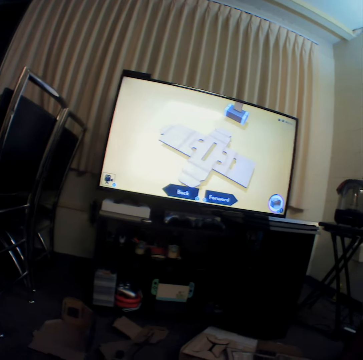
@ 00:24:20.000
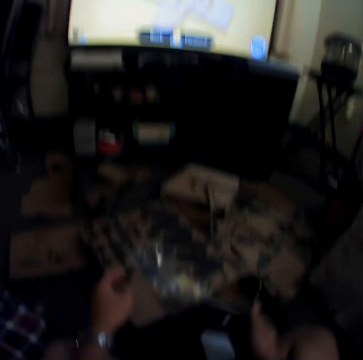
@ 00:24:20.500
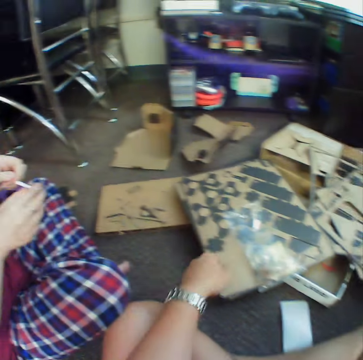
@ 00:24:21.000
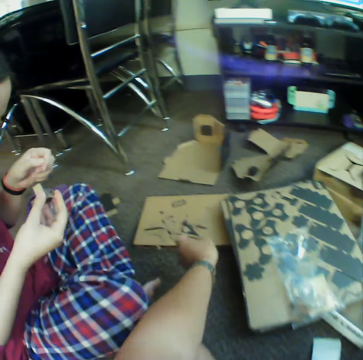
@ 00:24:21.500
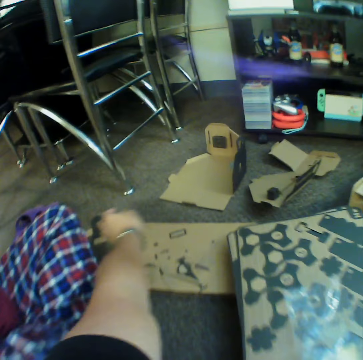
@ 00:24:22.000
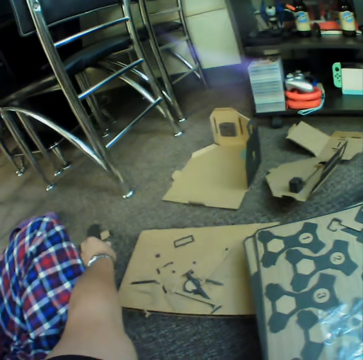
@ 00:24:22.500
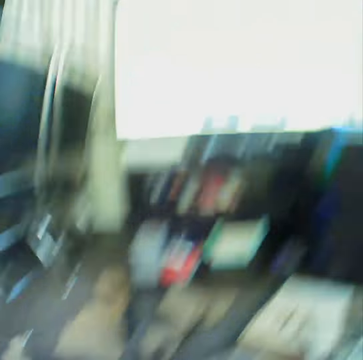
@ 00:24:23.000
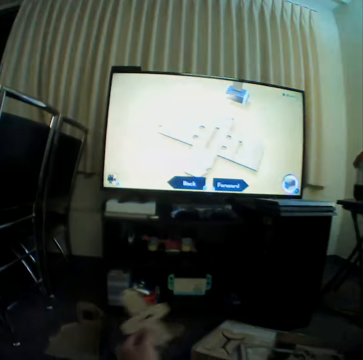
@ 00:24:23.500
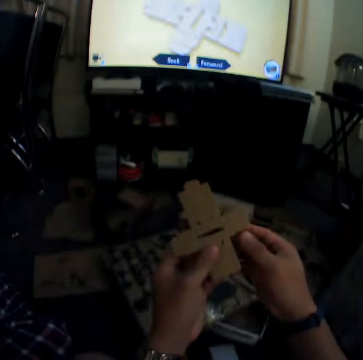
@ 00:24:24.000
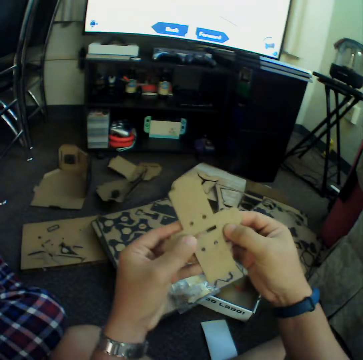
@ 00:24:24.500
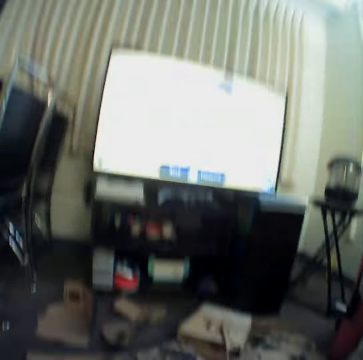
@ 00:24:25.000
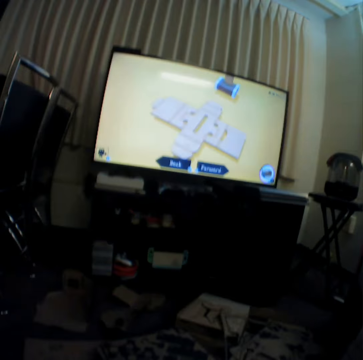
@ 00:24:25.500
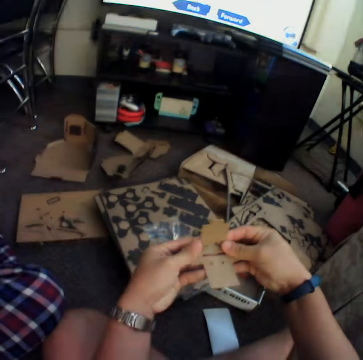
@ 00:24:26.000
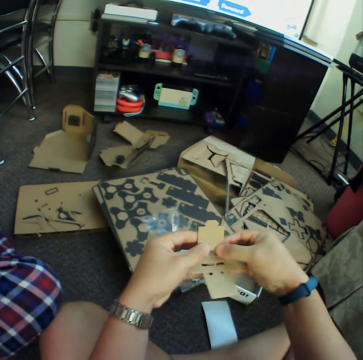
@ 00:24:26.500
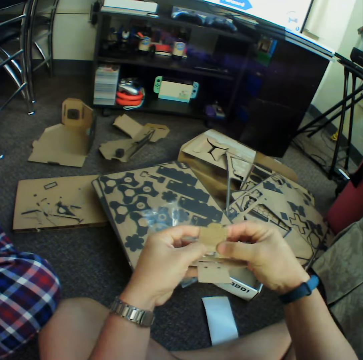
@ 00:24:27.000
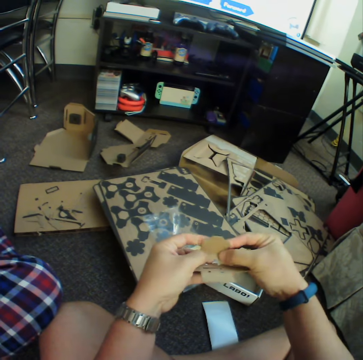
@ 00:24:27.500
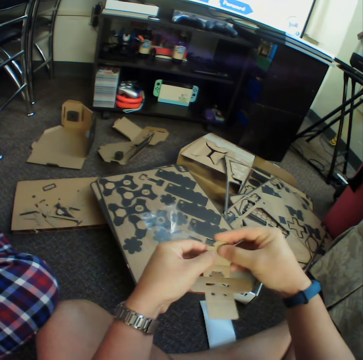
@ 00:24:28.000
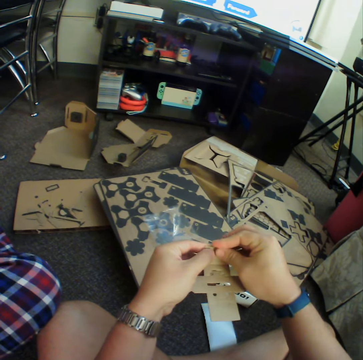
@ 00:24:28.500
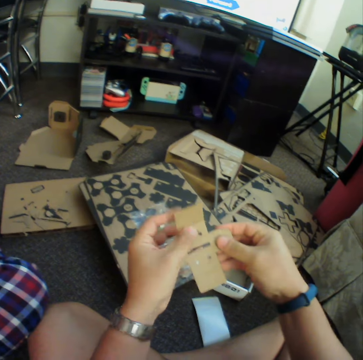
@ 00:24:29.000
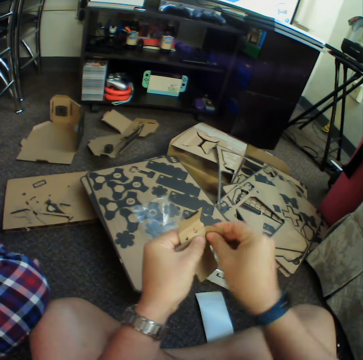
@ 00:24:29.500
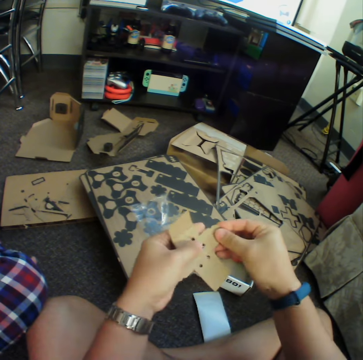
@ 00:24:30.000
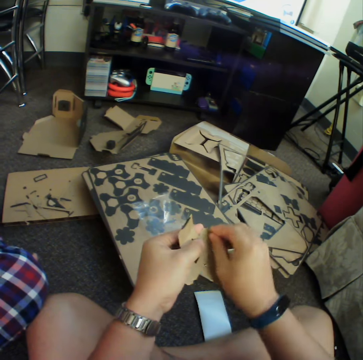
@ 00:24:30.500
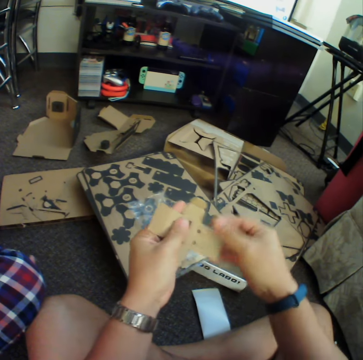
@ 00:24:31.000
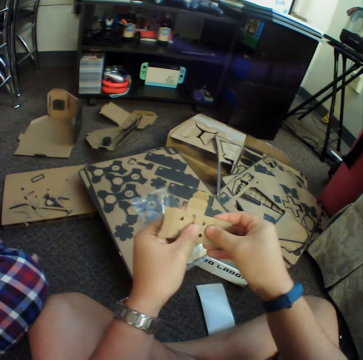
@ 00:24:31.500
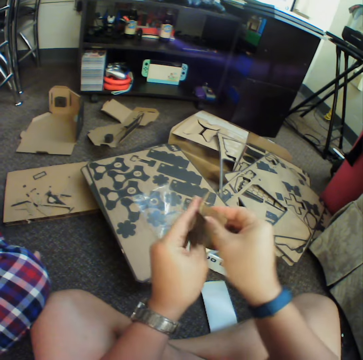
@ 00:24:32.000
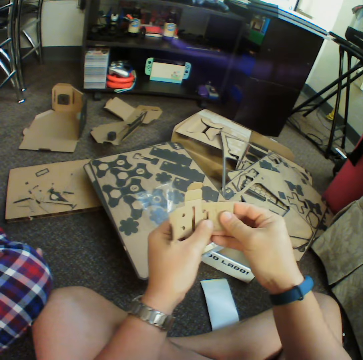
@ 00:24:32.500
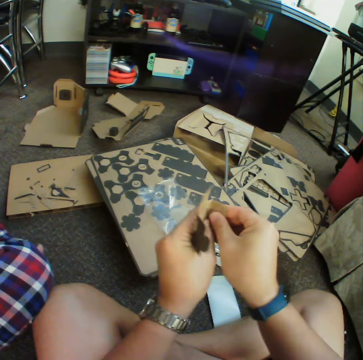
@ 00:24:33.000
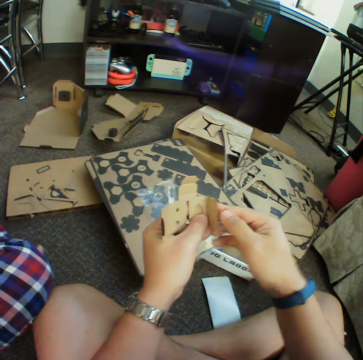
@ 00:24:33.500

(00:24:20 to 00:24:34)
The camera wearer stretches the hand. They take a piece of box. They look at the television. They fold the piece of box. They poke through the piece of box.

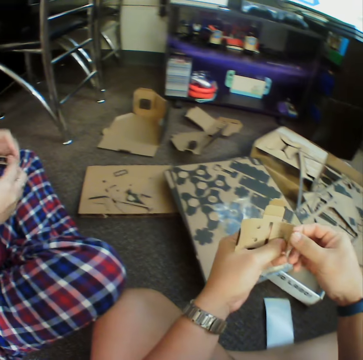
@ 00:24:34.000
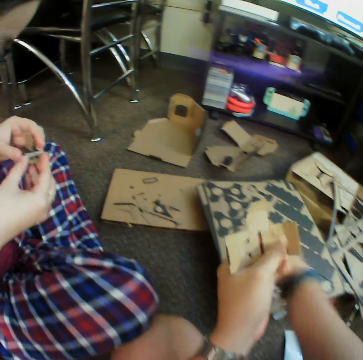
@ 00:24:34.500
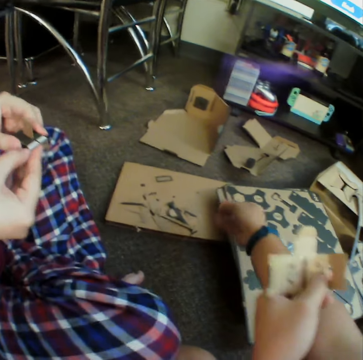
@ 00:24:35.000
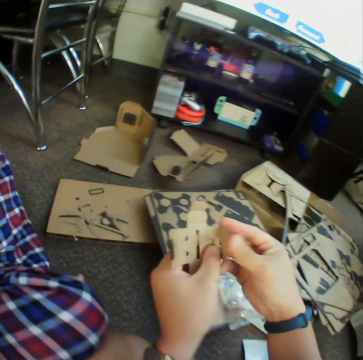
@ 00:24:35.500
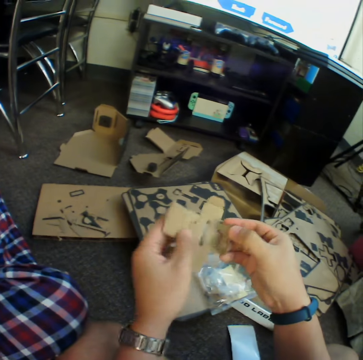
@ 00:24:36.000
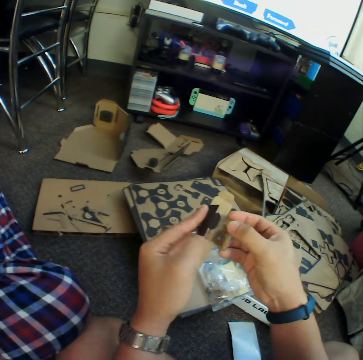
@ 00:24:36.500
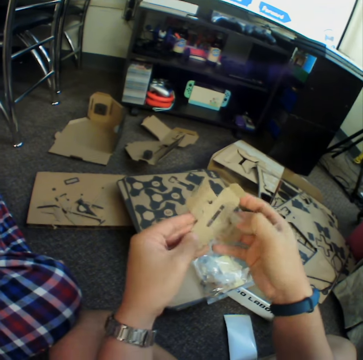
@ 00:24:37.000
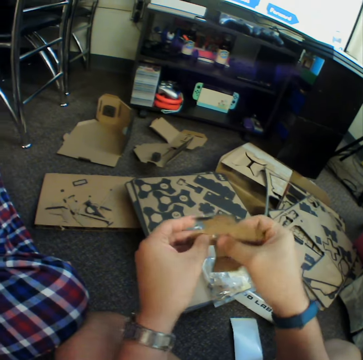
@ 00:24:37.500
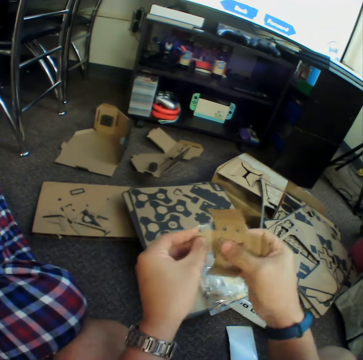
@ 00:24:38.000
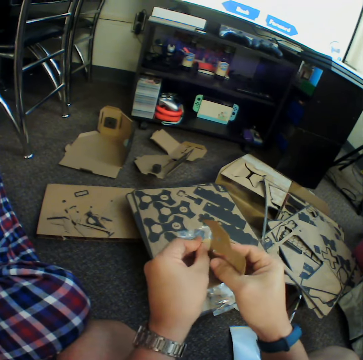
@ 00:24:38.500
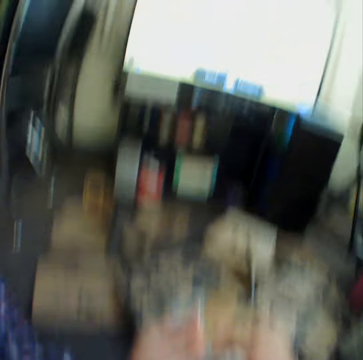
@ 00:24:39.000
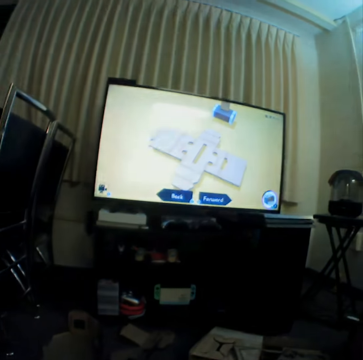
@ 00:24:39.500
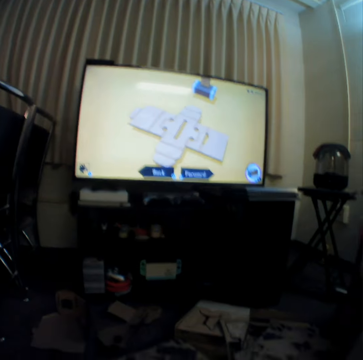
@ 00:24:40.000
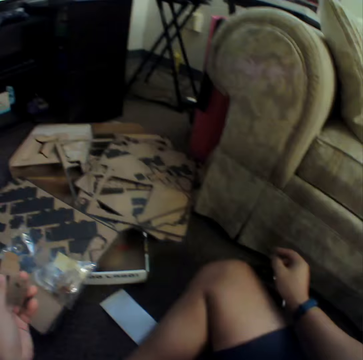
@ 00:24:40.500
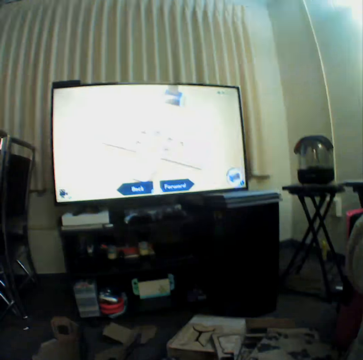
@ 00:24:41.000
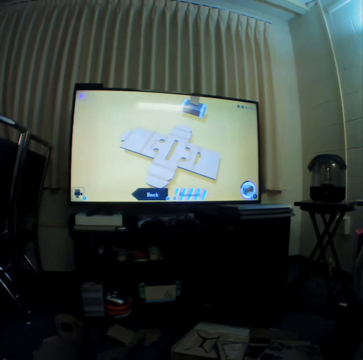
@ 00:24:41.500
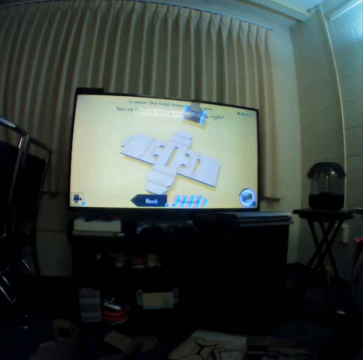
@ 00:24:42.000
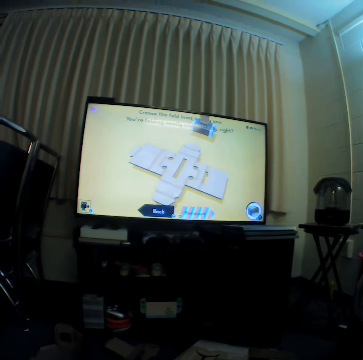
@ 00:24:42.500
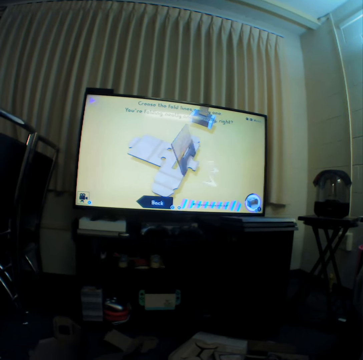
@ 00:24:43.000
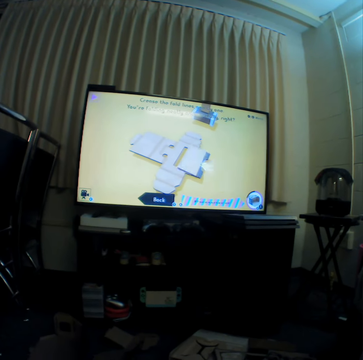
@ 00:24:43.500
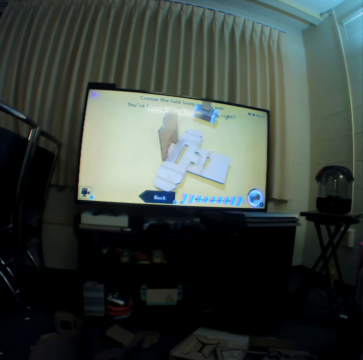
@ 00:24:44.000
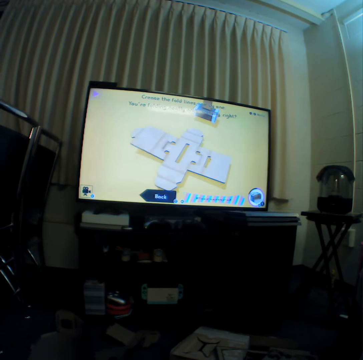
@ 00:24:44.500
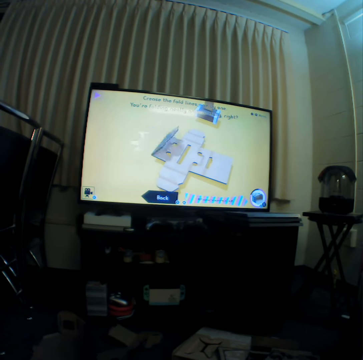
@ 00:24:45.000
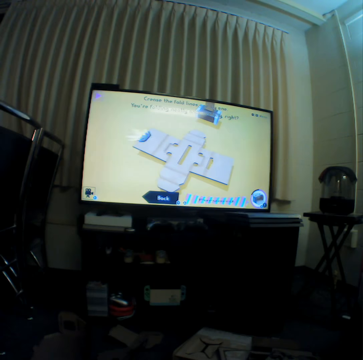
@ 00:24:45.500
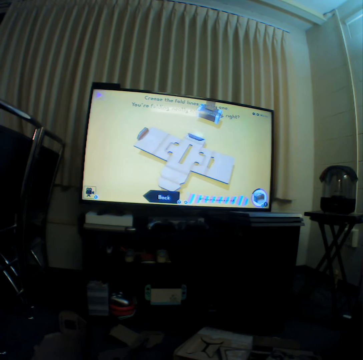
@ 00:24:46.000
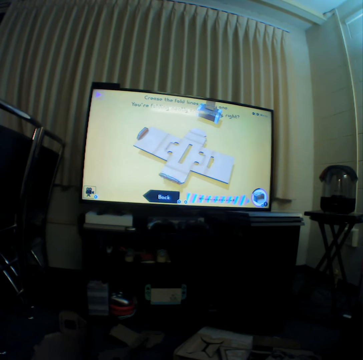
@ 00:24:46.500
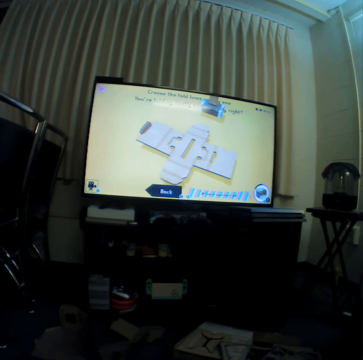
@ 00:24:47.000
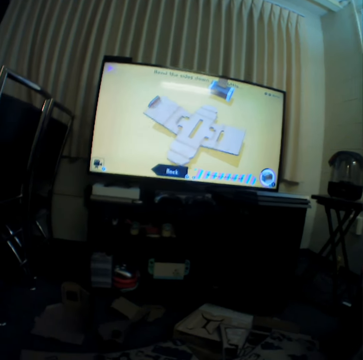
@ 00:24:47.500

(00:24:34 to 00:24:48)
The camera wearer throws a piece of box or craft material. They curve the craft material. They poke through the piece of box. They look at the television. They hold a game controller on the floor.

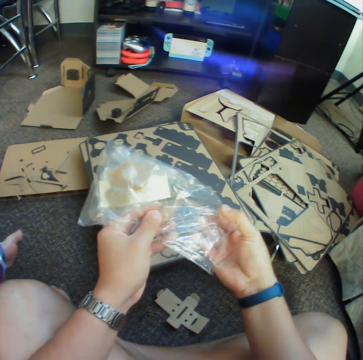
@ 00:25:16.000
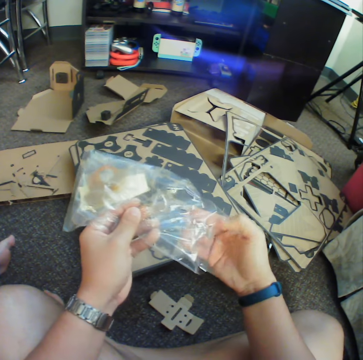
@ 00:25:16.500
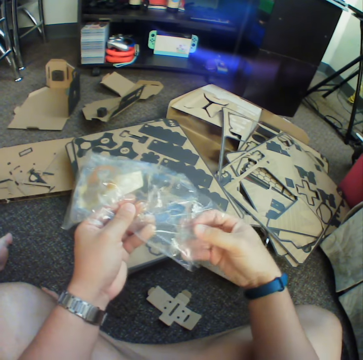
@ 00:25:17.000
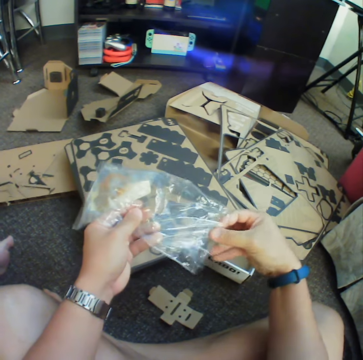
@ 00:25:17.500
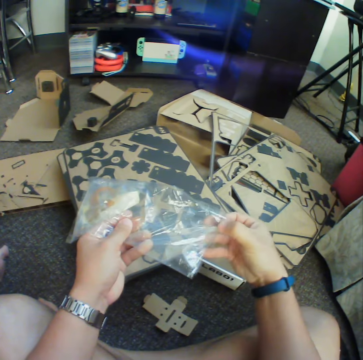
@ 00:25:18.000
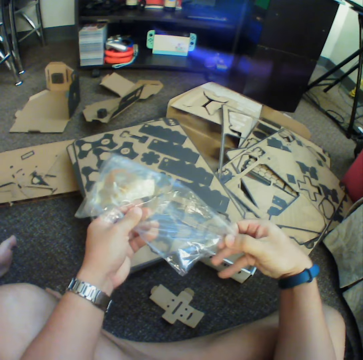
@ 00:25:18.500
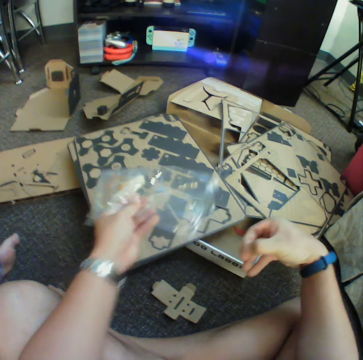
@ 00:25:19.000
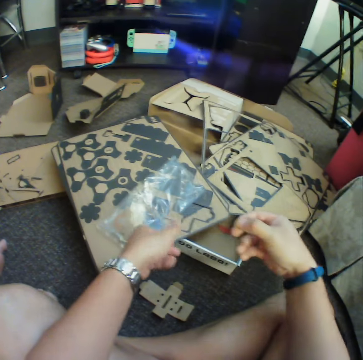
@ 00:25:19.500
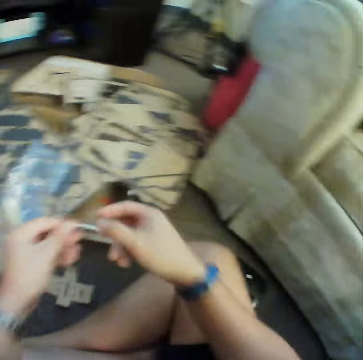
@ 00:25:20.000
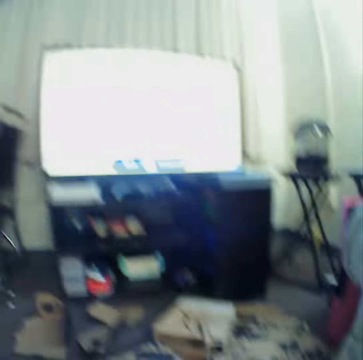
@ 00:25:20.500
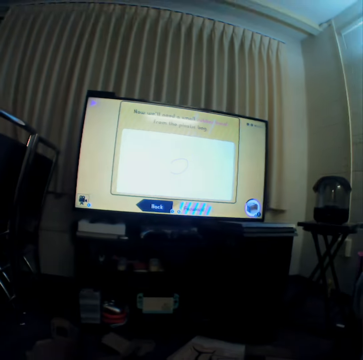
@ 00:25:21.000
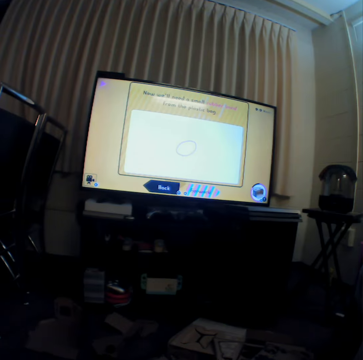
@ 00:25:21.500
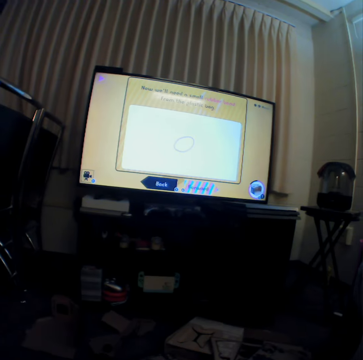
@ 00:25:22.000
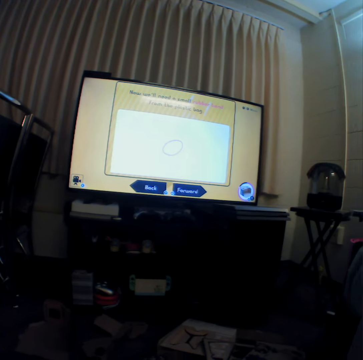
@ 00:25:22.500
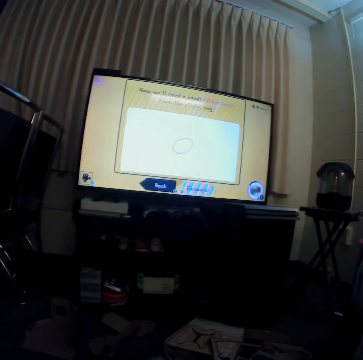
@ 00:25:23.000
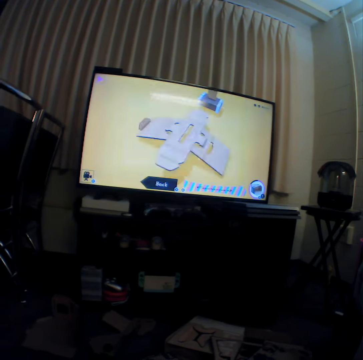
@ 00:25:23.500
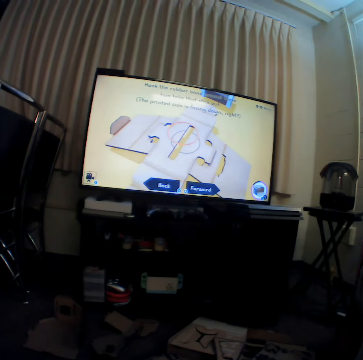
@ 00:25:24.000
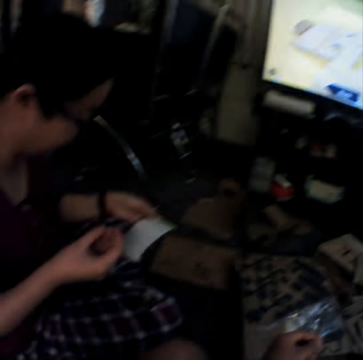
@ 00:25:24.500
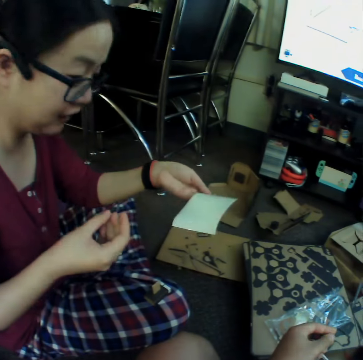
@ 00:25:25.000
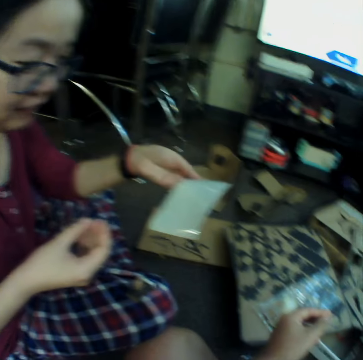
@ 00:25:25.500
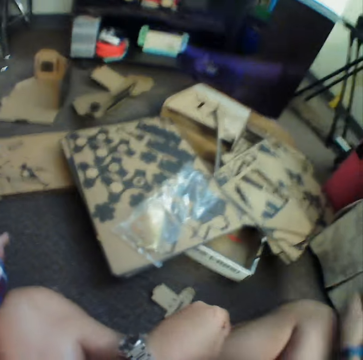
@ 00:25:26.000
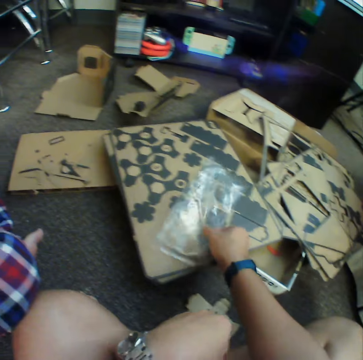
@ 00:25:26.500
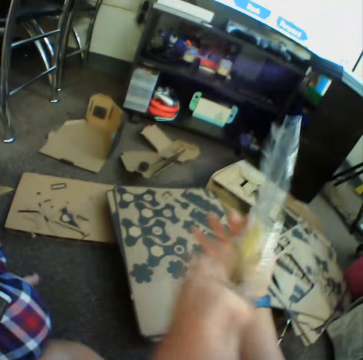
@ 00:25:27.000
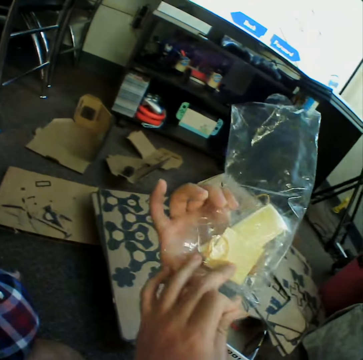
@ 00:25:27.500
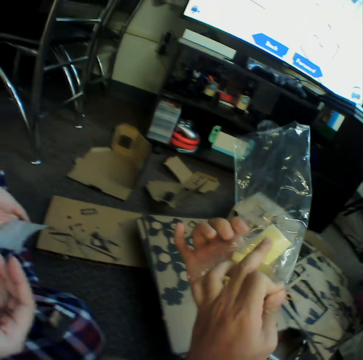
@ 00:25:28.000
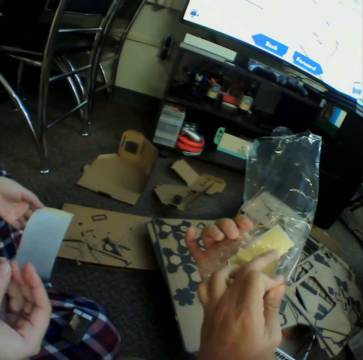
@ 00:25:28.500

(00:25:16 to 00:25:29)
The camera wearer takes out a rubber band. They put down a polythene bag. They switch the rubber band to the other hand. They look at the television. They pick up the polythene bag.
